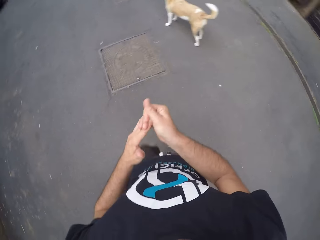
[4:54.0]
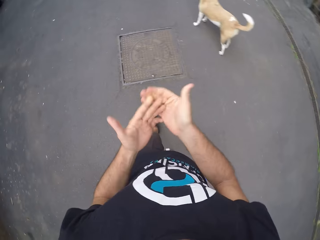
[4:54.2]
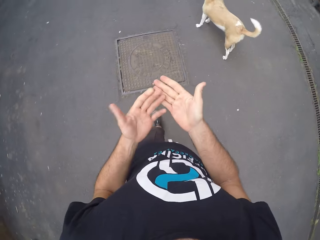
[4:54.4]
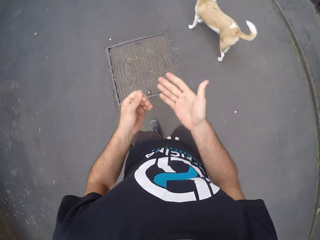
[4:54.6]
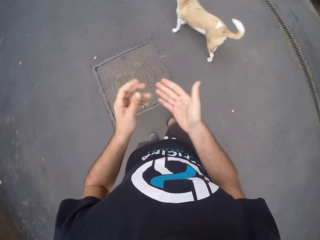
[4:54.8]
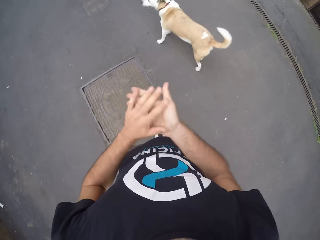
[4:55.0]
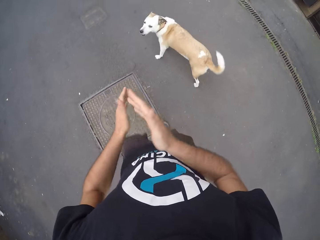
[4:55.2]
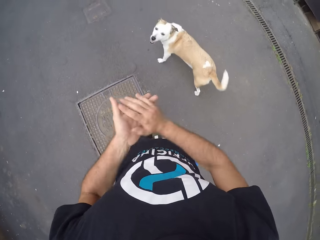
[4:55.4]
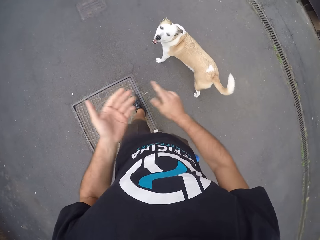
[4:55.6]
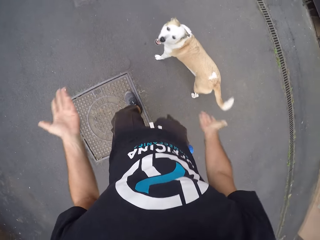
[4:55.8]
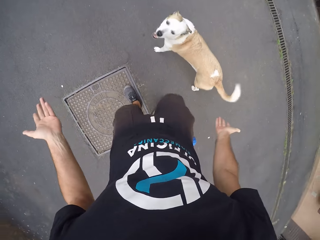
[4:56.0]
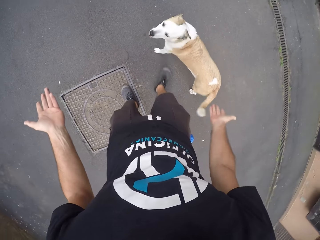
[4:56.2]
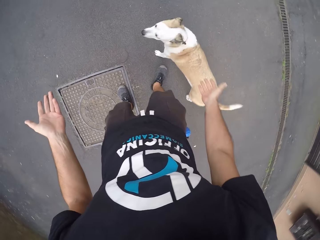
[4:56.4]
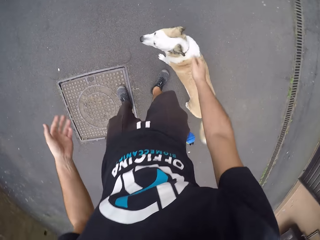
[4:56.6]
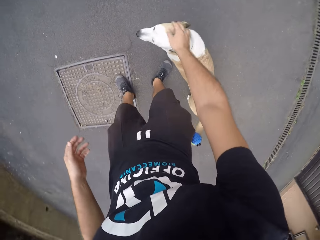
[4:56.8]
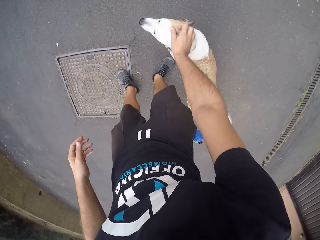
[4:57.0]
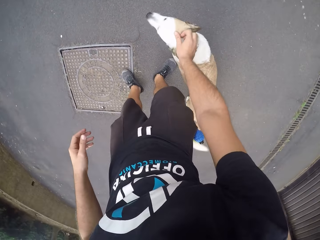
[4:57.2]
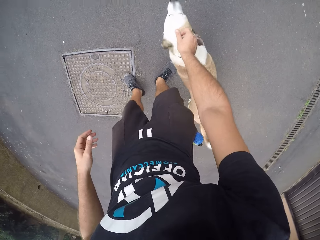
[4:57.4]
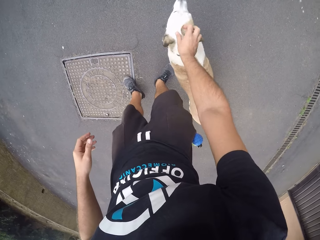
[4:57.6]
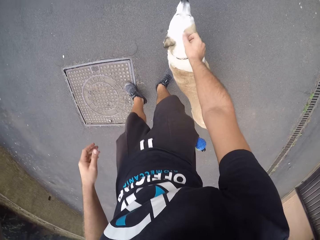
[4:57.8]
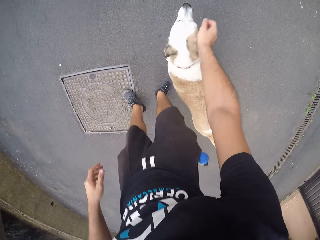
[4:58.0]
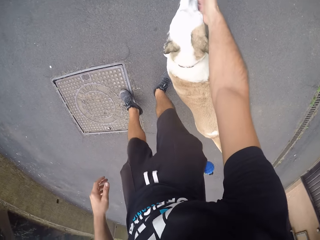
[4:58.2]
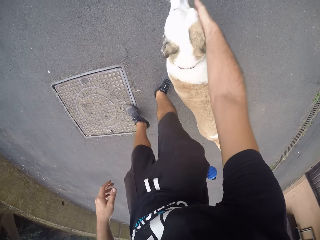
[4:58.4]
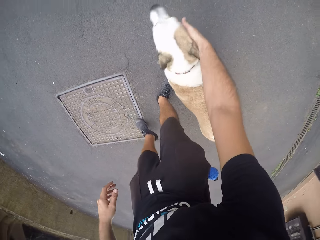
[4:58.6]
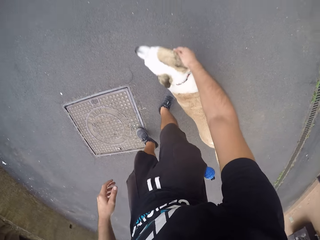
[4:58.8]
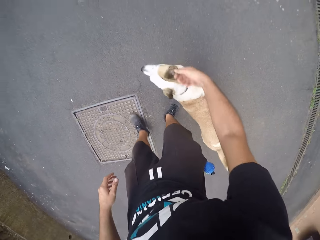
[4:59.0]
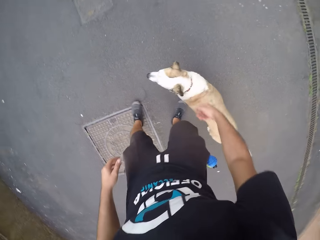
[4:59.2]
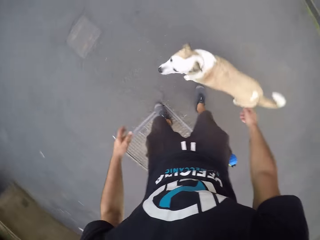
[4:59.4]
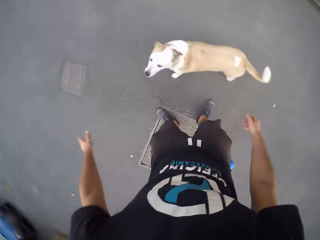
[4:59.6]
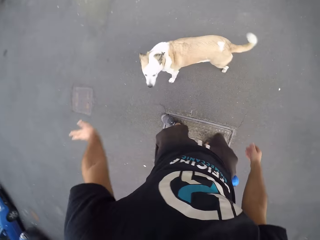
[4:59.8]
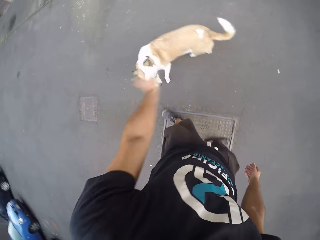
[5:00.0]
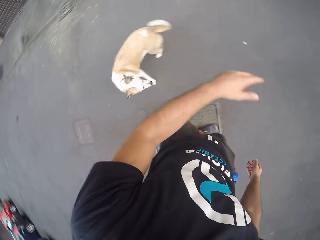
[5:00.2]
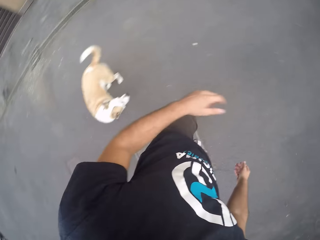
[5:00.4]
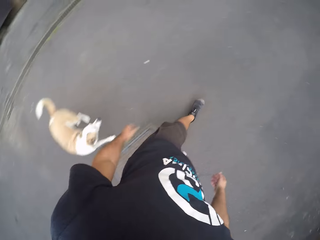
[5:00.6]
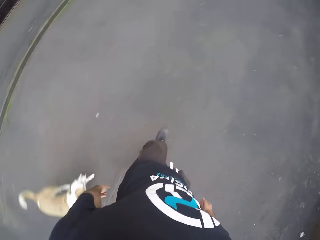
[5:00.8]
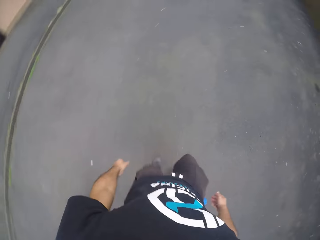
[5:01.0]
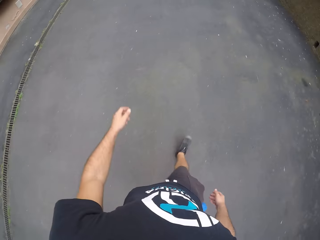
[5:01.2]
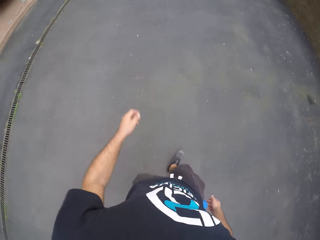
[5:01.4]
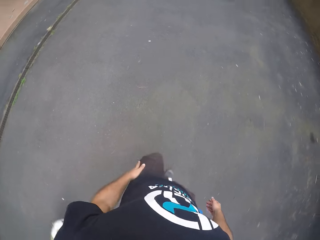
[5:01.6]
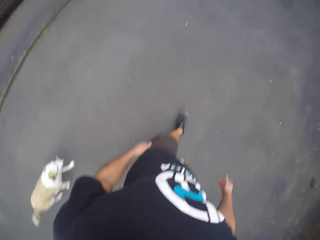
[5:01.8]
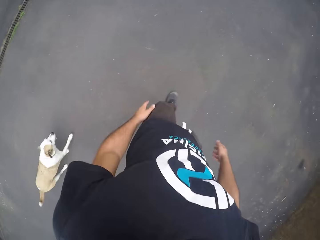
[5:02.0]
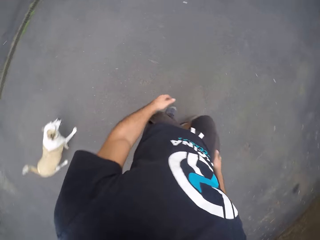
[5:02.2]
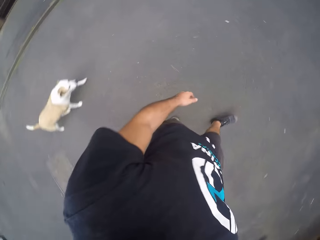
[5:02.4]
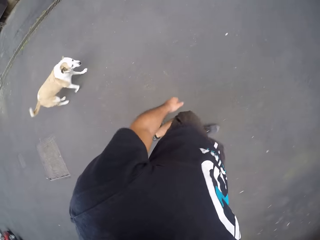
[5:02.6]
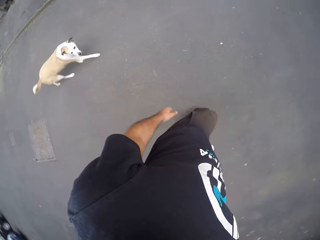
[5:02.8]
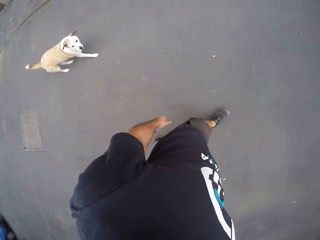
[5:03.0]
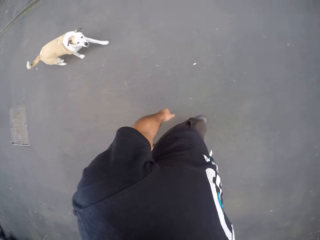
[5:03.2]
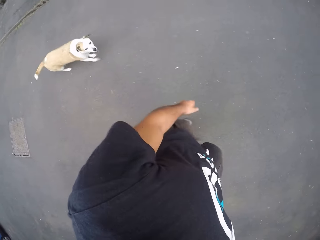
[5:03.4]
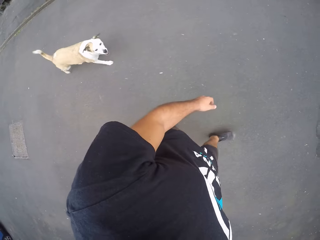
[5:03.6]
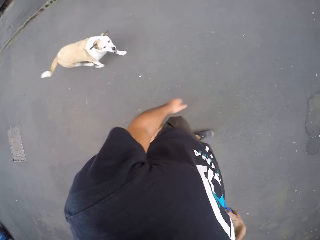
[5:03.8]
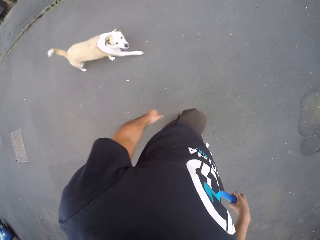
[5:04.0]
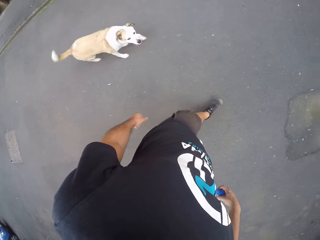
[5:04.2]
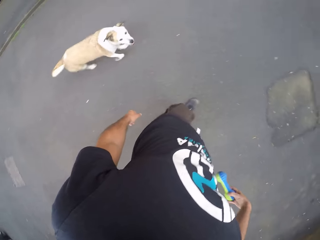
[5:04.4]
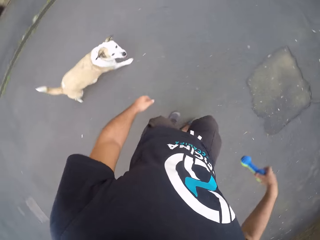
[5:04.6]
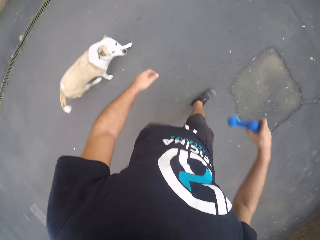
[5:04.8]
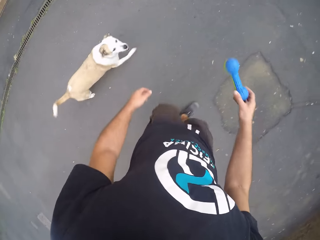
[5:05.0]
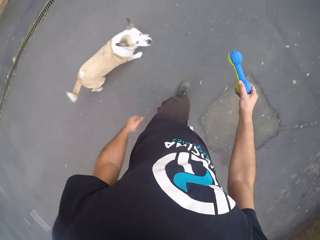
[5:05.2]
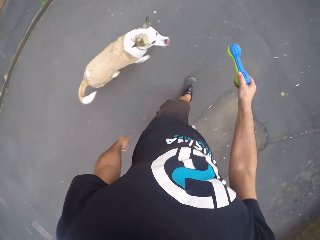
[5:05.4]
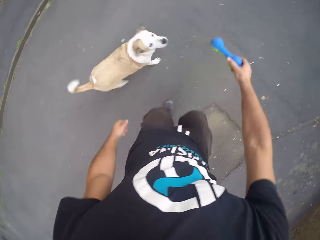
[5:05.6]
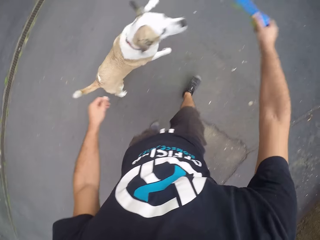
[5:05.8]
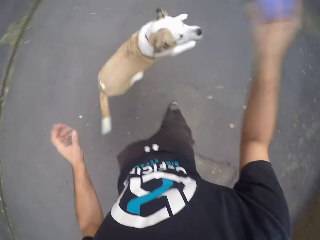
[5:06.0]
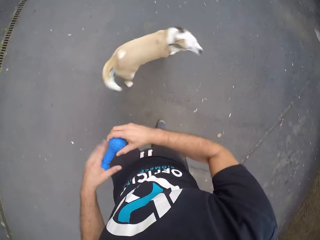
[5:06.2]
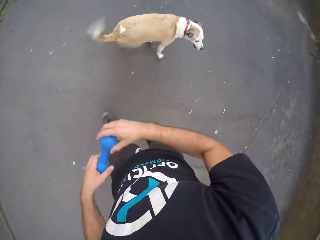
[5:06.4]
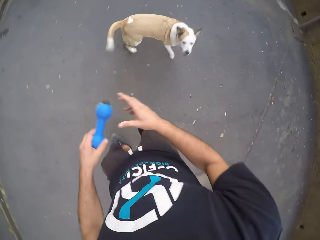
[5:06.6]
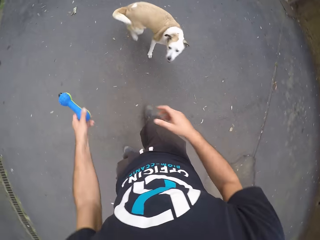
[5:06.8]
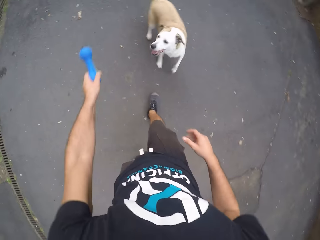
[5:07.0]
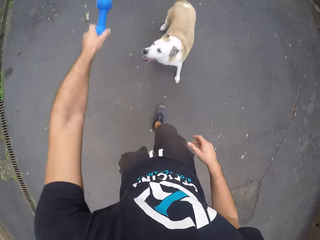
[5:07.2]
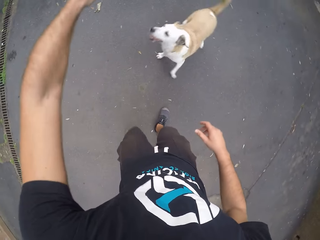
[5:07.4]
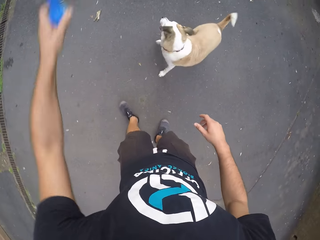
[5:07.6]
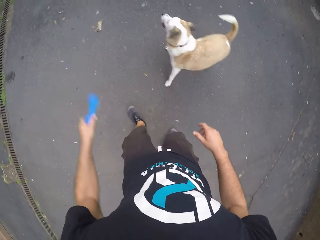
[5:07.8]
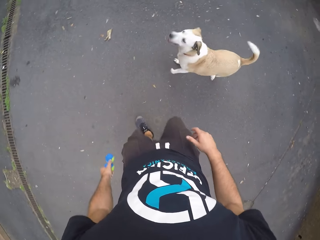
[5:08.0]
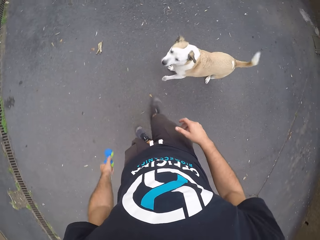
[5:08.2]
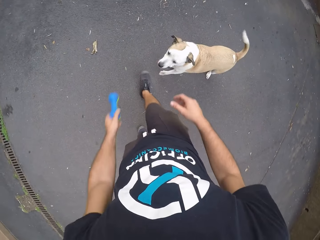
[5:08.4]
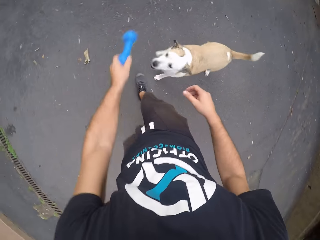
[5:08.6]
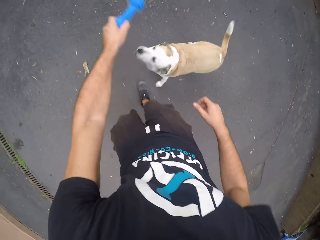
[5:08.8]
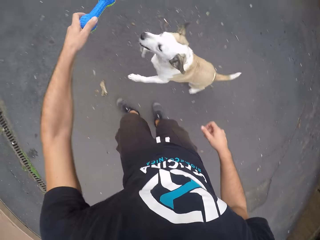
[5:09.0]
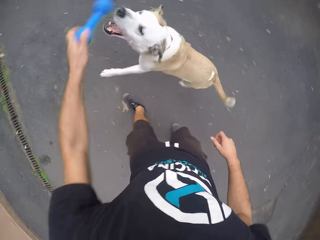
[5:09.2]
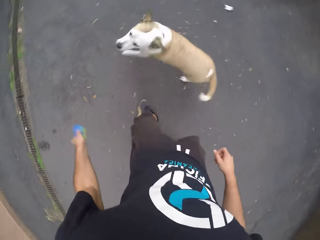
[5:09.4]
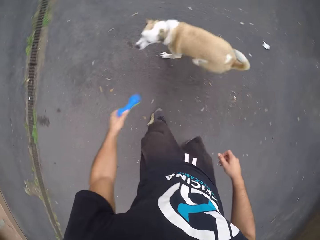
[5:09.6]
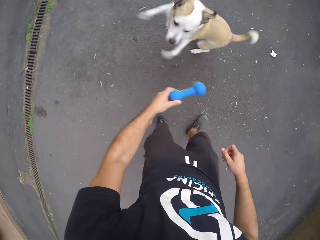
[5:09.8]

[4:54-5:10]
The camera wearer walks on the road with the dog. He rubs the dog with his right hand. He turns around. The dog walks on the road. The camera wearer walks on the road with the dog. He removes a toy rubber bone from the pocket of his shorts with his right hand. He plays with the dog with the toy rubber bone in his right hand. The dog jumps. The camera wearer passes the toy rubber bone from his right hand to his left hand. The dog jumps. The camera wearer plays with the dog with the toy rubber bone in his left hand.

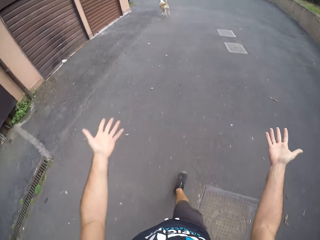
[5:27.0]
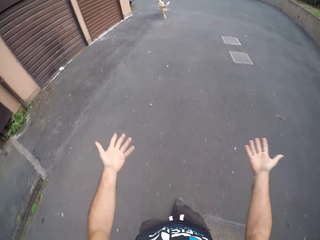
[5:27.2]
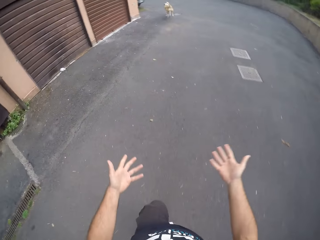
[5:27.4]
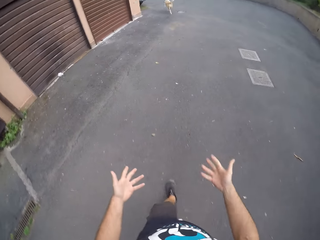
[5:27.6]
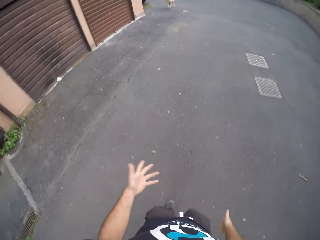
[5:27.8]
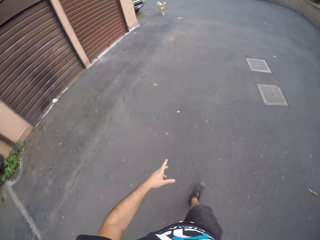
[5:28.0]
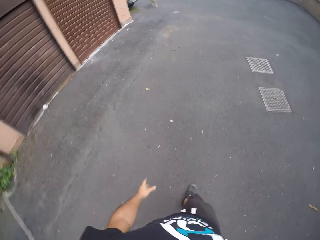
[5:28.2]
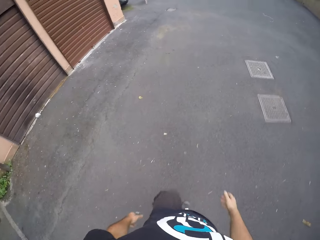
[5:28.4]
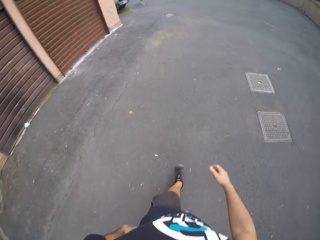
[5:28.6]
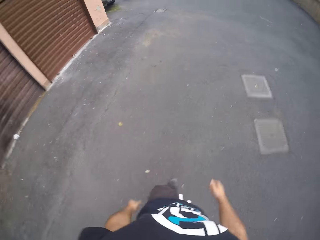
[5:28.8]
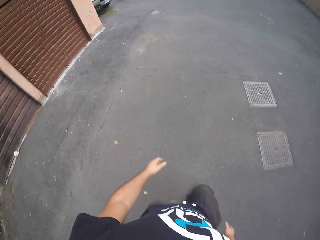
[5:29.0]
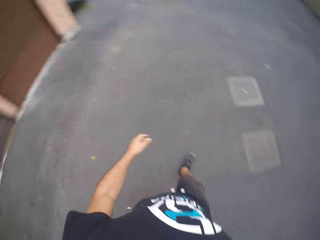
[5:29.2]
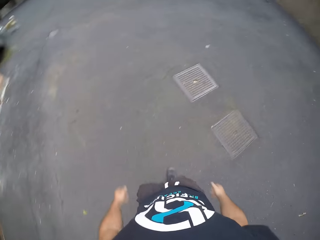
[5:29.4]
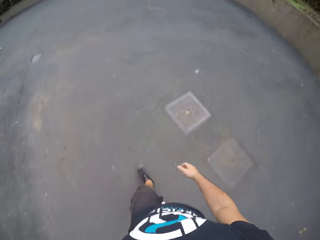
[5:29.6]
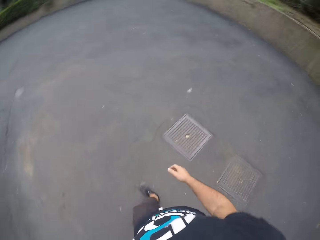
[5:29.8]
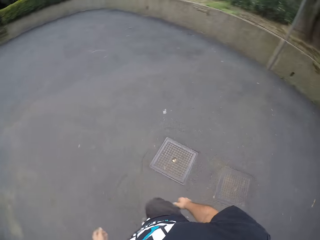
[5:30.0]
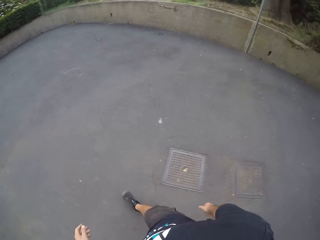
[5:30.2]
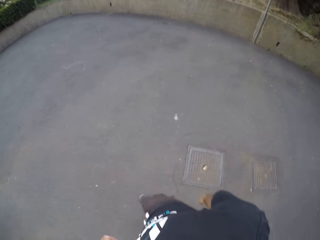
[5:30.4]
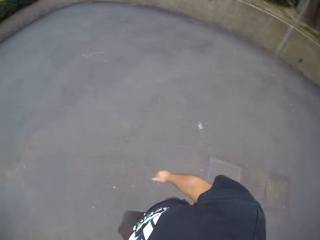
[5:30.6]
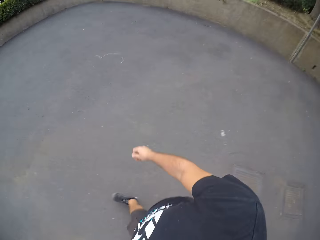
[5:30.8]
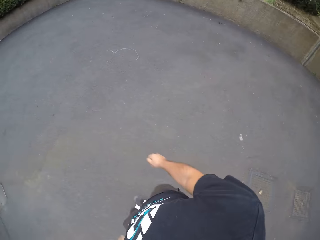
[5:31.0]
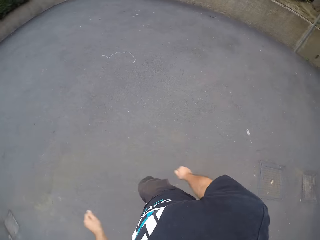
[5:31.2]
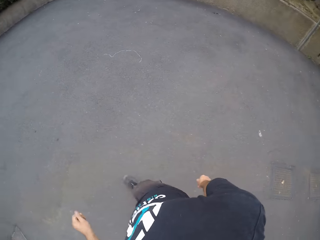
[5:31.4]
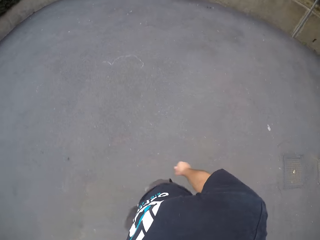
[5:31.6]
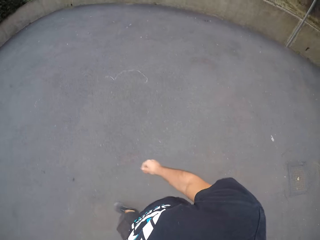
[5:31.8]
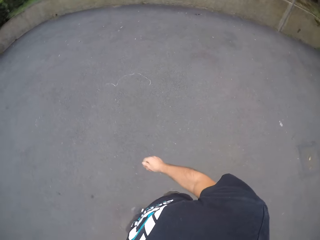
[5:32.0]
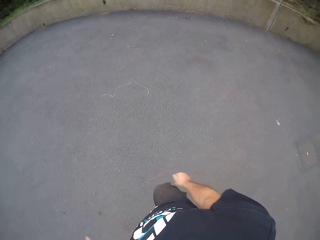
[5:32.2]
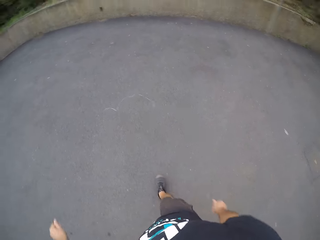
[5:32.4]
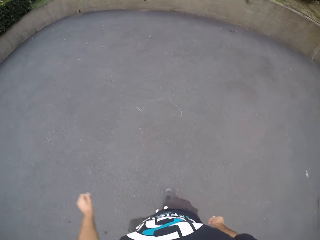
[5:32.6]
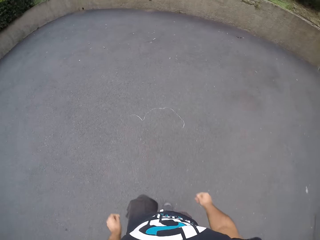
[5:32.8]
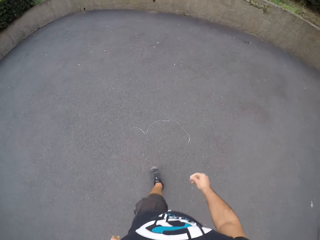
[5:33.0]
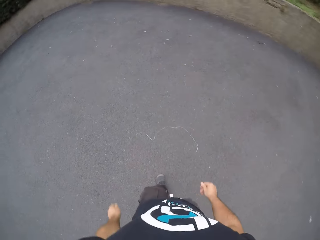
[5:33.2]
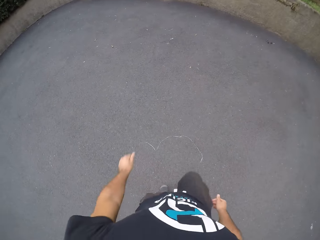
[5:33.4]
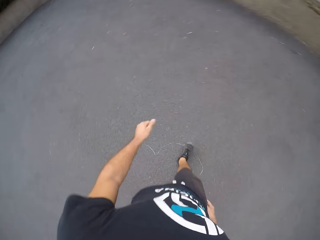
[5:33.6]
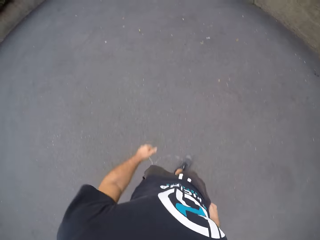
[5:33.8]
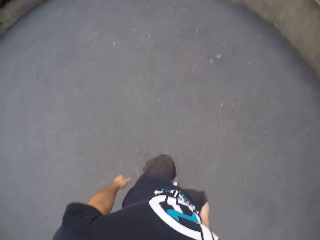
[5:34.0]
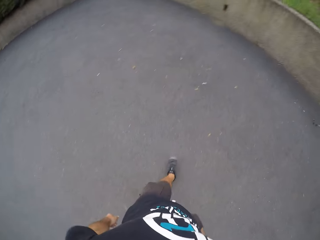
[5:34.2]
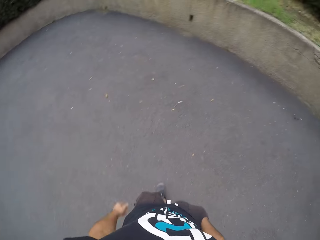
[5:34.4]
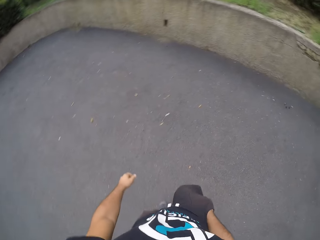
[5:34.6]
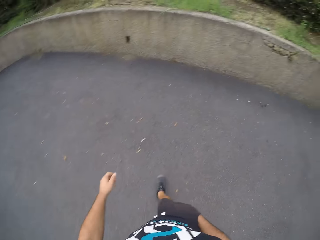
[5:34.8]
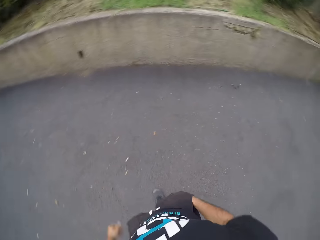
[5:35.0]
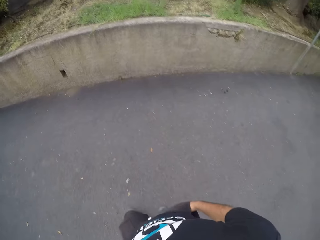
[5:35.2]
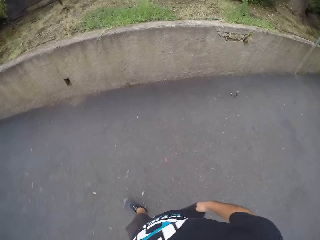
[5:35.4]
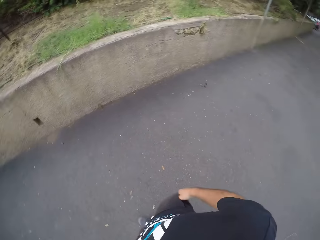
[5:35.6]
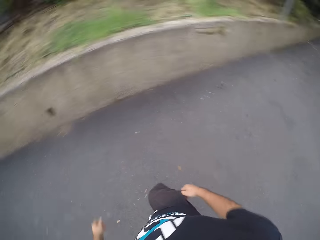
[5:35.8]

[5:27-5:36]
The camera wearer walks after the dog.
